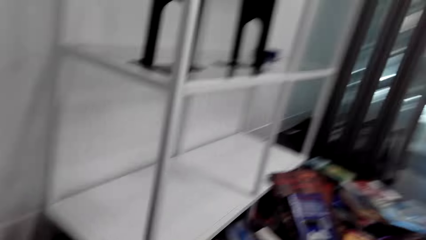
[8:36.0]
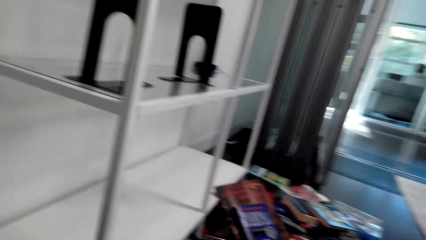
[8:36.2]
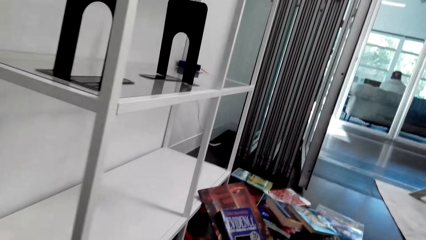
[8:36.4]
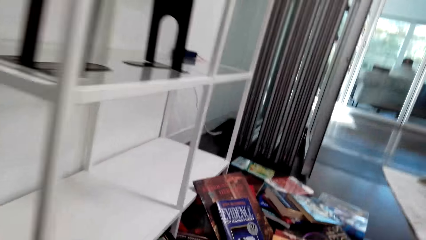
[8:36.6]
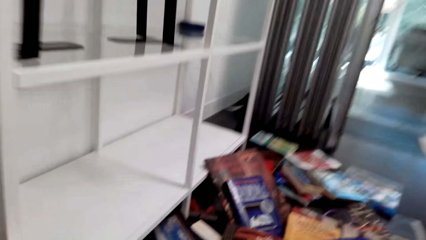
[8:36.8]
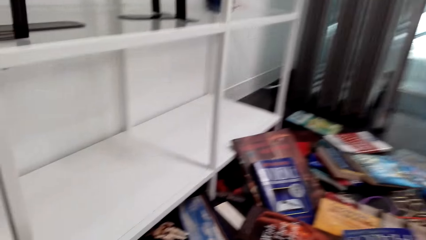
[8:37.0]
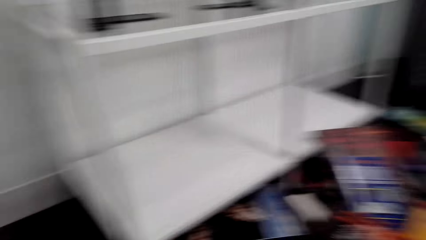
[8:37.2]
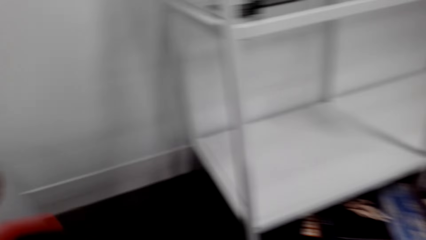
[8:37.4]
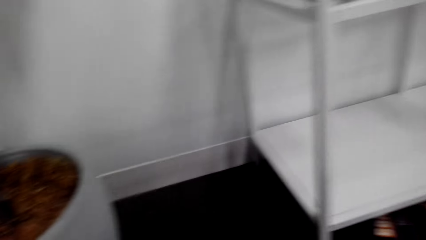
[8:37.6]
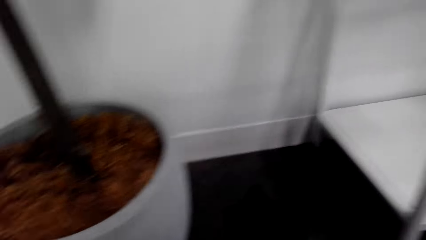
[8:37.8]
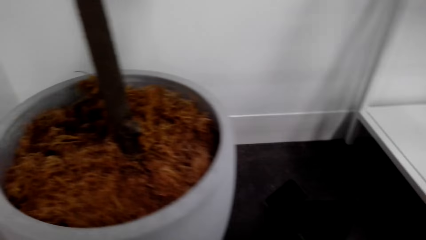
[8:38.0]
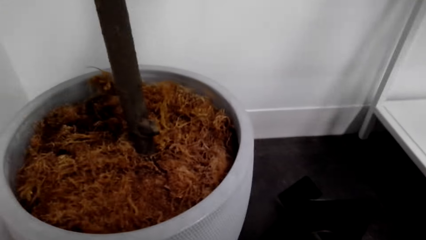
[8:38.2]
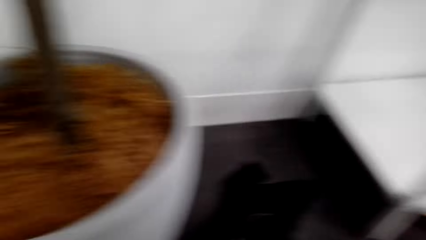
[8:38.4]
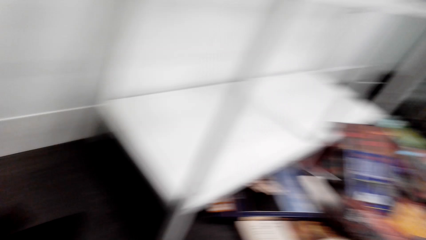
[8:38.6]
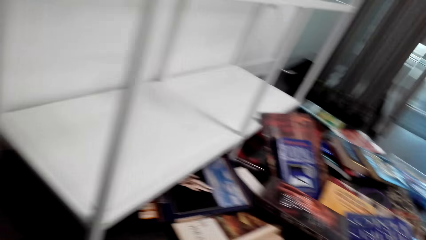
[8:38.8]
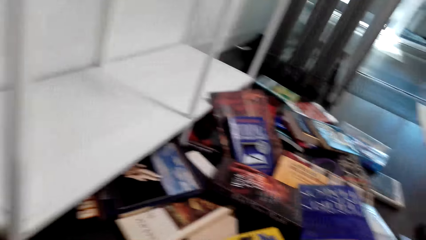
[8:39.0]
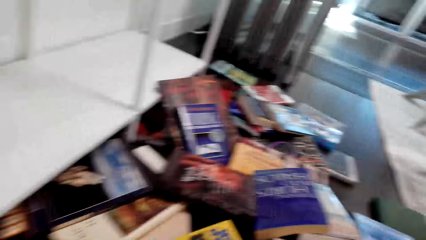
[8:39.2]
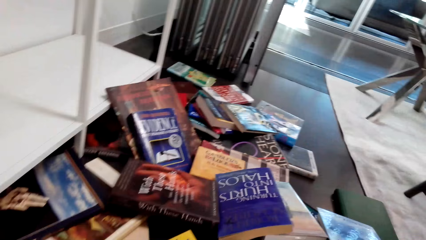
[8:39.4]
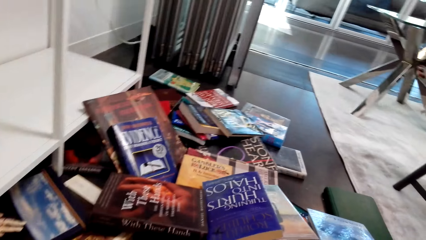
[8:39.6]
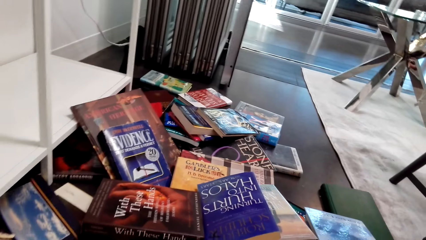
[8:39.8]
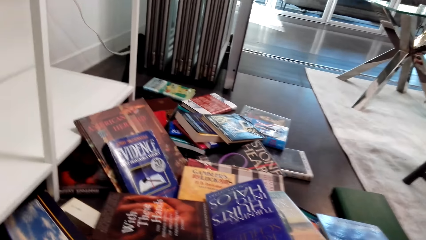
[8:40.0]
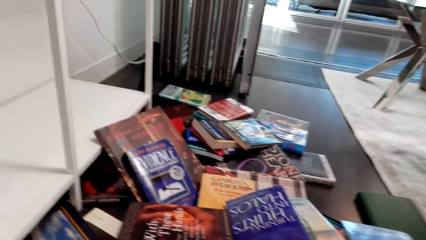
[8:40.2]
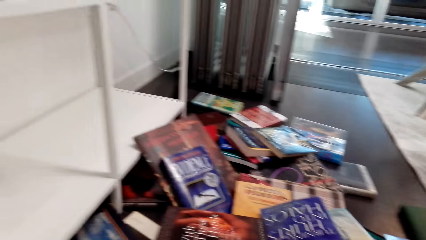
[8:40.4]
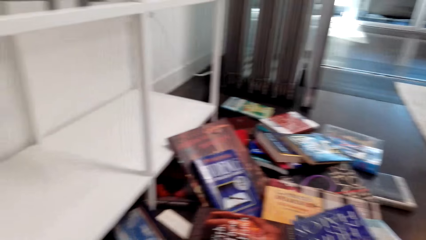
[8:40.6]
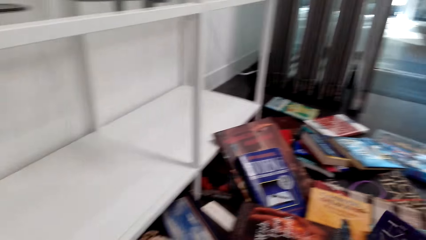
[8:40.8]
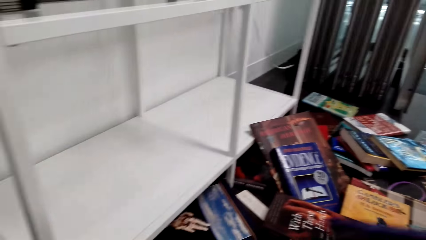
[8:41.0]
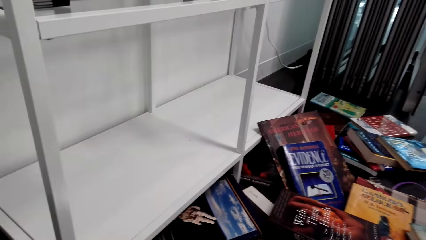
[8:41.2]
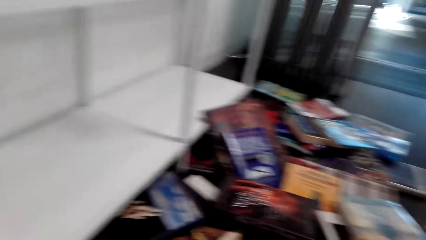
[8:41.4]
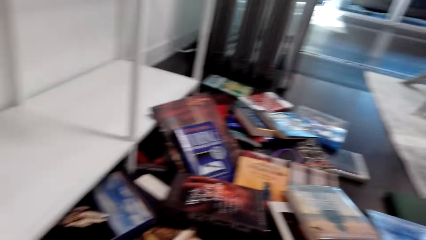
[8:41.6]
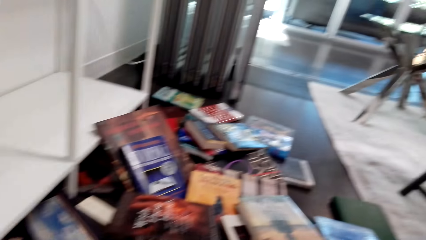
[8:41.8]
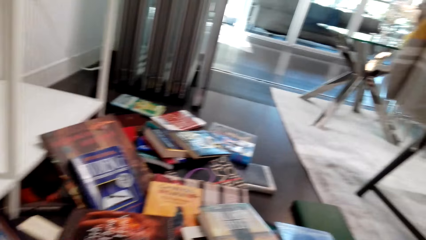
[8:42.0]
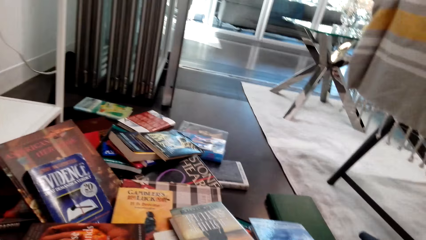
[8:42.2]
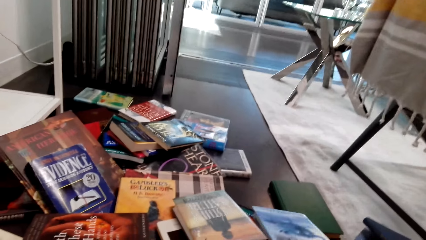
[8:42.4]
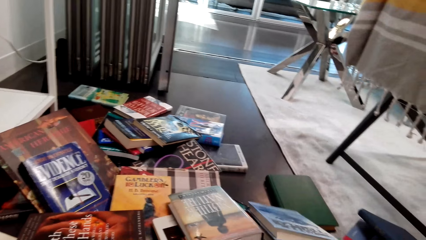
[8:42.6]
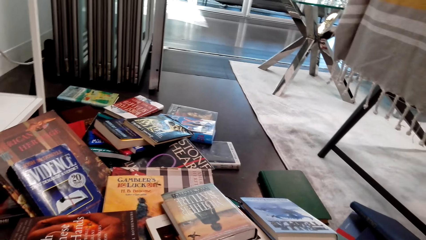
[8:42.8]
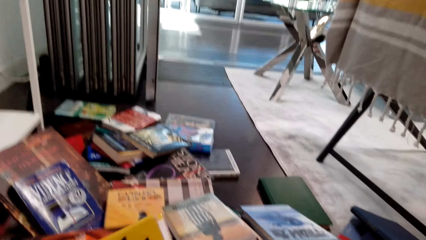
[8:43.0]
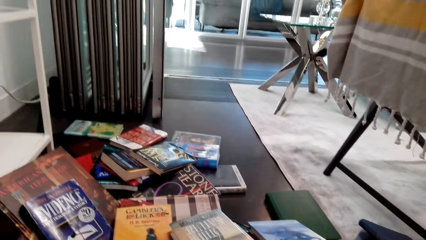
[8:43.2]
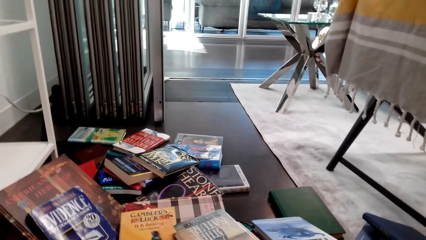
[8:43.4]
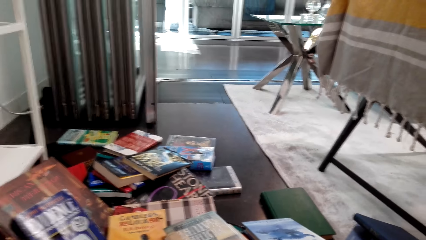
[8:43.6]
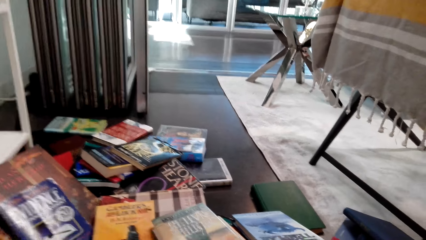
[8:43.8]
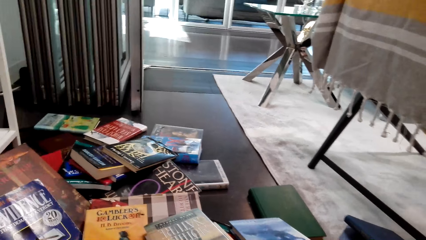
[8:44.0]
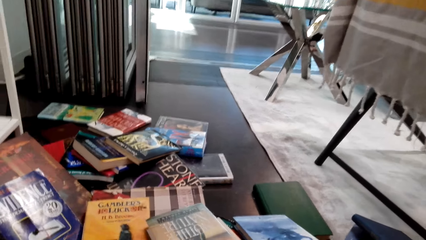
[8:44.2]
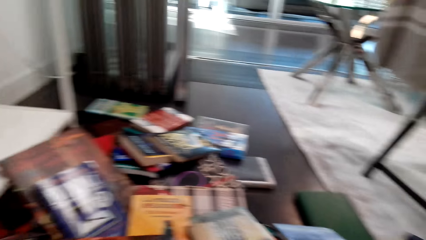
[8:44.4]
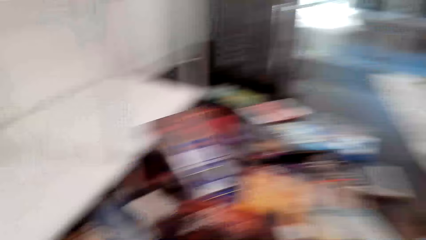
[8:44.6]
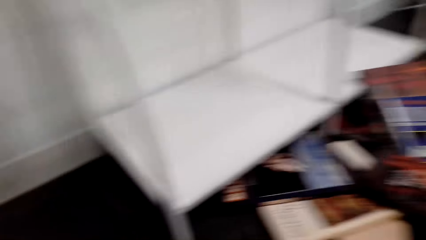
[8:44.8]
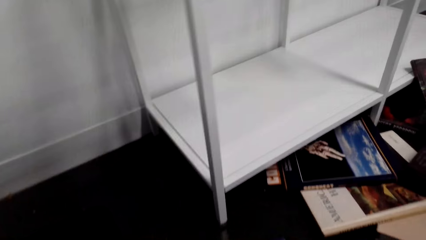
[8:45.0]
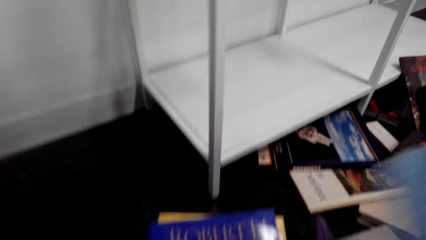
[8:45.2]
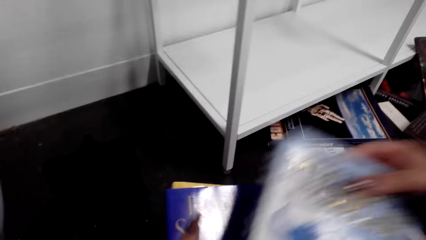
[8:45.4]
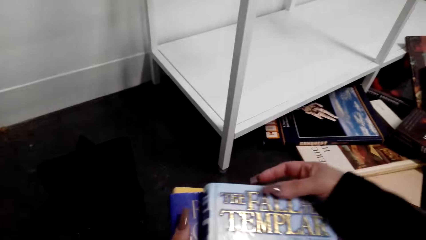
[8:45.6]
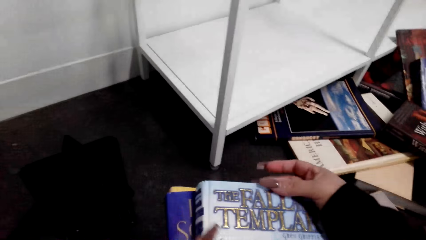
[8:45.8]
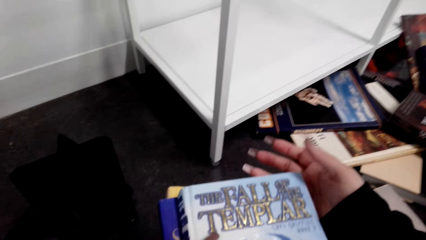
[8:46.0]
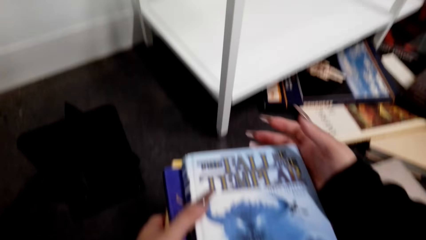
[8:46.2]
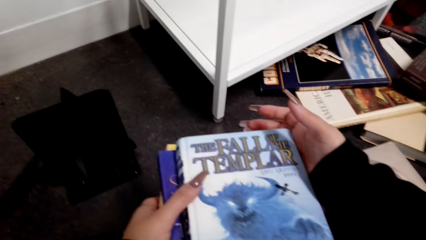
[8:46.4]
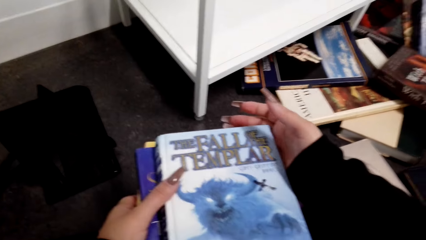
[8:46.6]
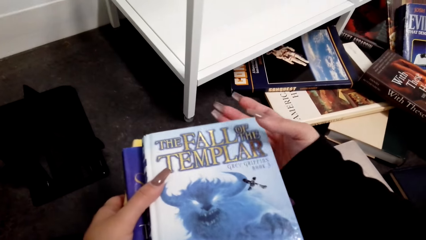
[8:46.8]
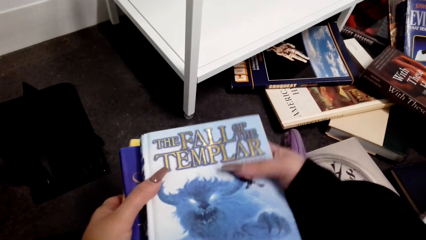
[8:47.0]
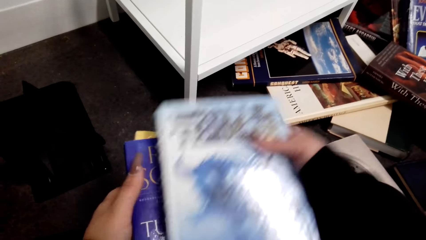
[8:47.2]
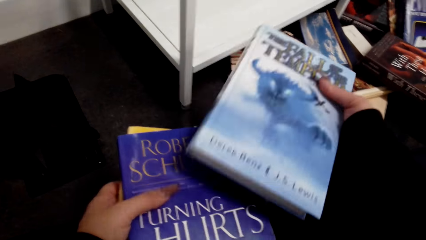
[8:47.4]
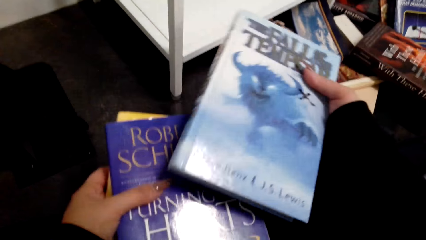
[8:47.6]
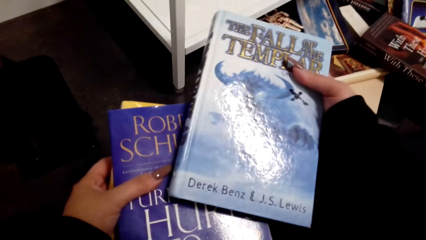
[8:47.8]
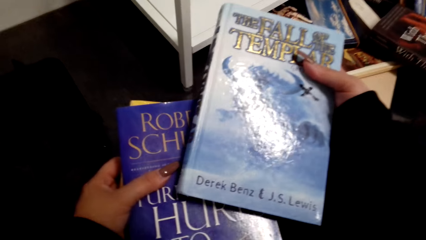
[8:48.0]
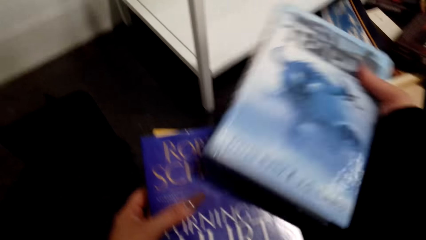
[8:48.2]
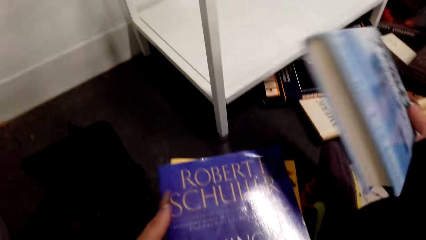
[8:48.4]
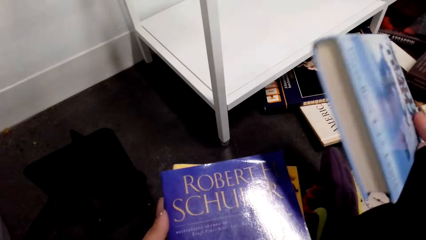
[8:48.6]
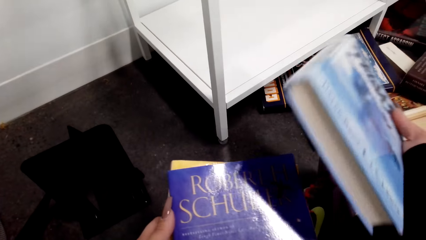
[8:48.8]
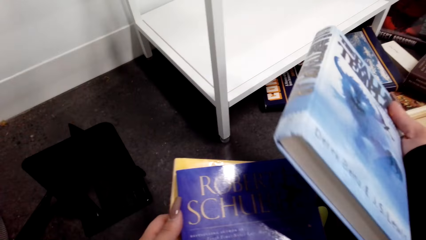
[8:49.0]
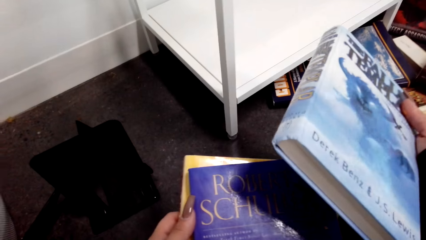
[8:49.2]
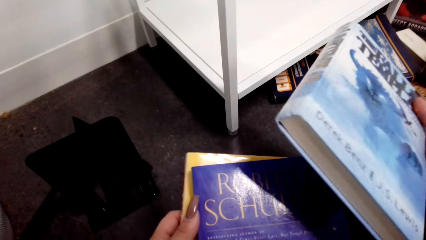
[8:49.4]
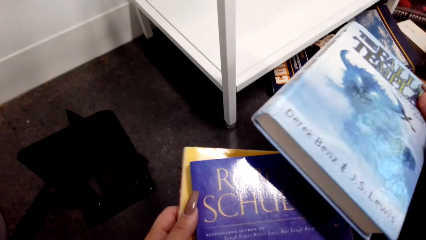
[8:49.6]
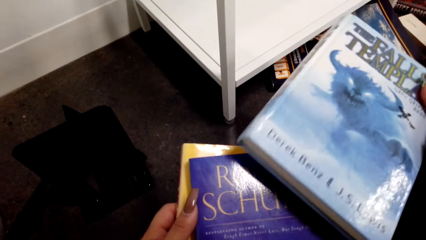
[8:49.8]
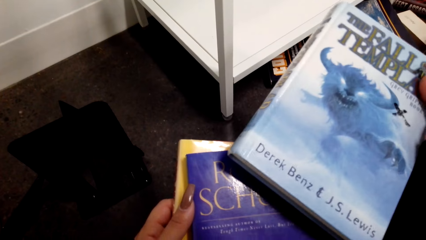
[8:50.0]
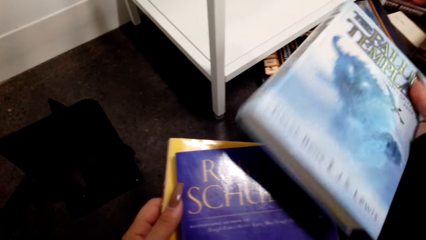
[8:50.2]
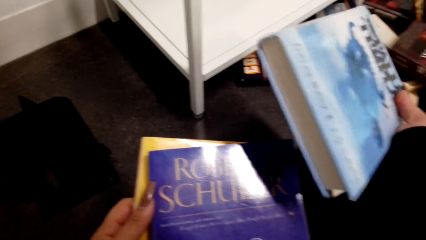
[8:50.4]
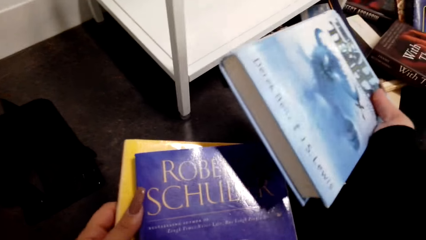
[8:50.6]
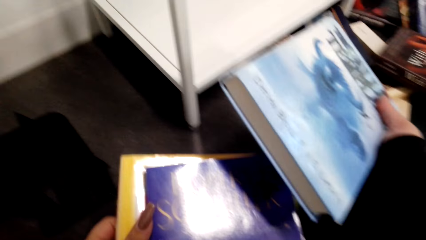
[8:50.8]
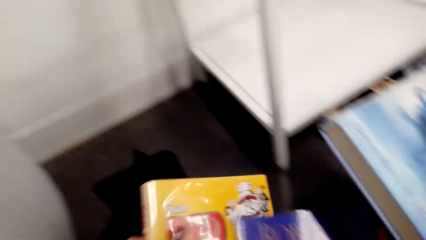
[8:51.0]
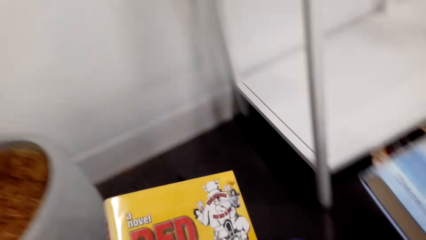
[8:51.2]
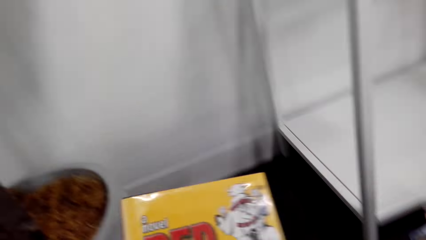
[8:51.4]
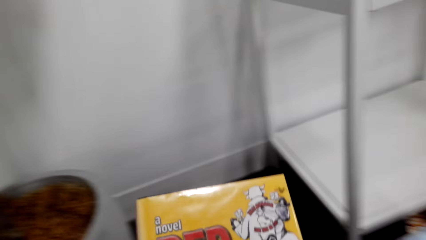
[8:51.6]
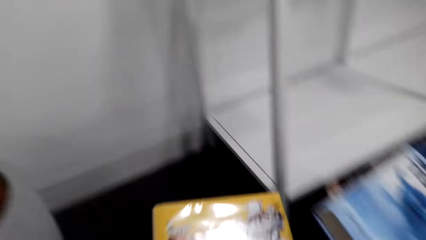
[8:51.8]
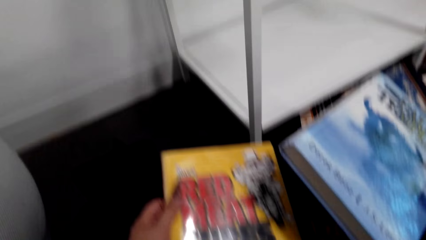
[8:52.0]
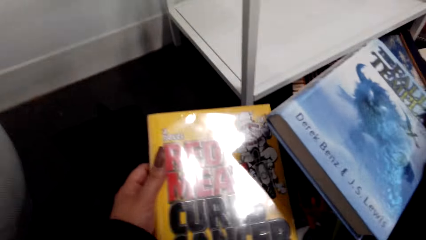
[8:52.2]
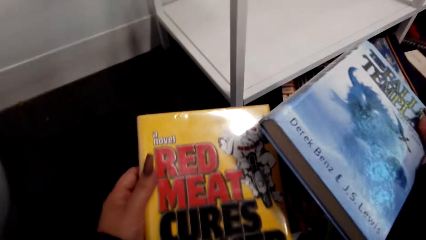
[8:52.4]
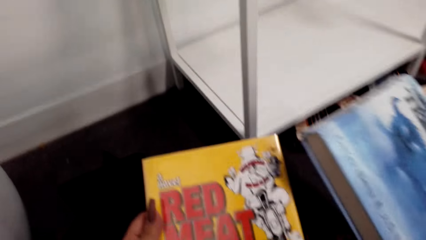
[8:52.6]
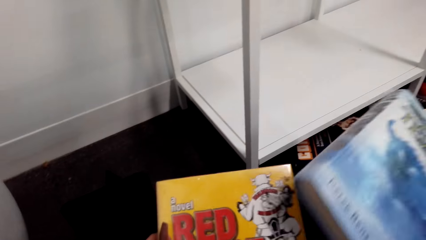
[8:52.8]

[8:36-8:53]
The camera wearer picks up the book. They start arranging the books. They look at the books. They hold the books. They look at the book. They hold the books.
